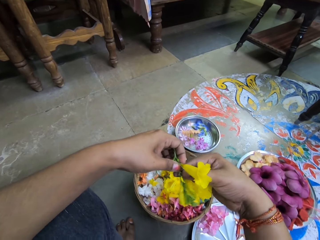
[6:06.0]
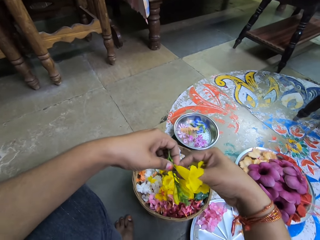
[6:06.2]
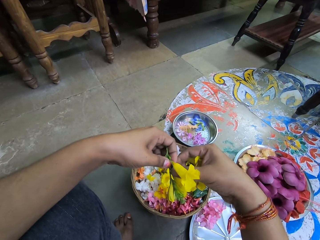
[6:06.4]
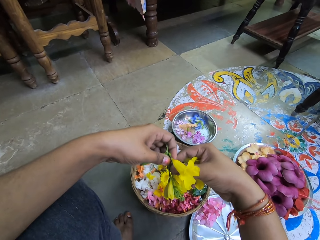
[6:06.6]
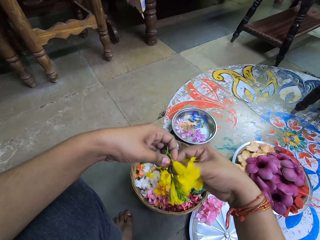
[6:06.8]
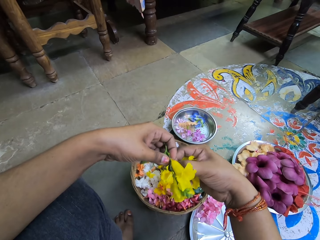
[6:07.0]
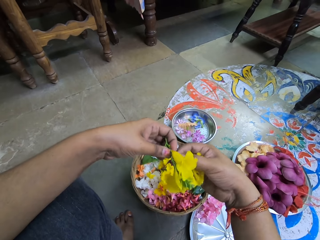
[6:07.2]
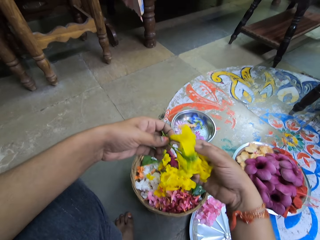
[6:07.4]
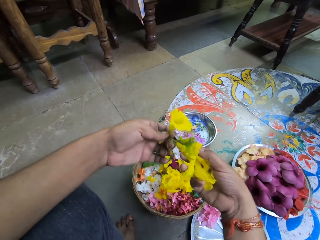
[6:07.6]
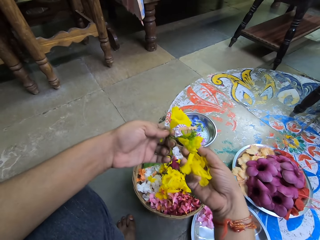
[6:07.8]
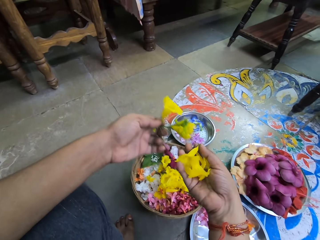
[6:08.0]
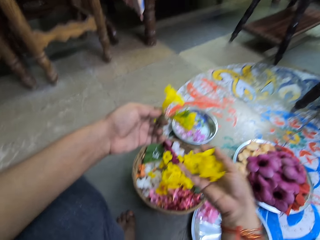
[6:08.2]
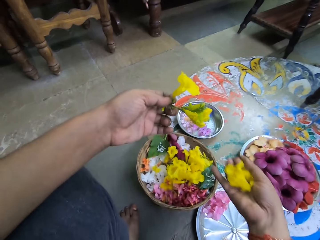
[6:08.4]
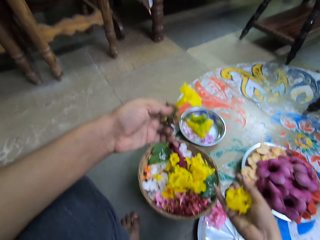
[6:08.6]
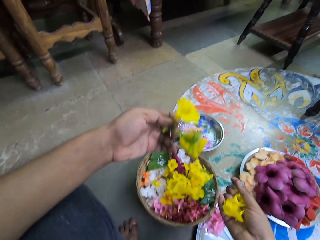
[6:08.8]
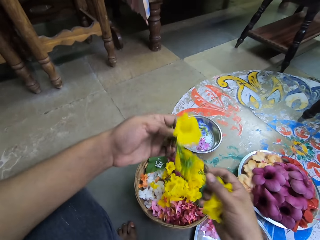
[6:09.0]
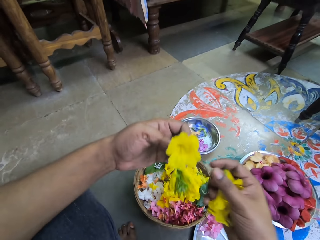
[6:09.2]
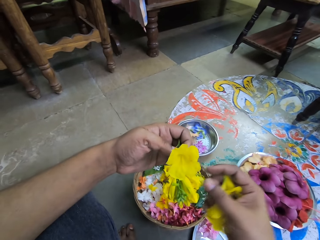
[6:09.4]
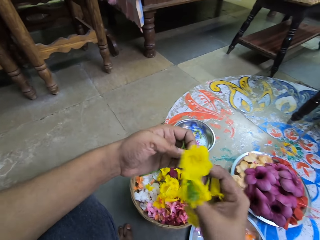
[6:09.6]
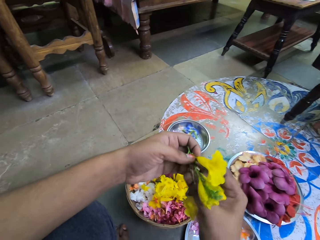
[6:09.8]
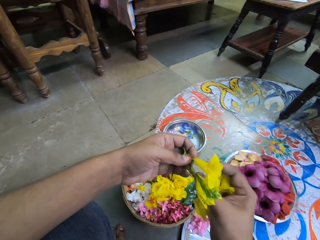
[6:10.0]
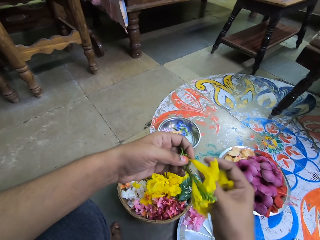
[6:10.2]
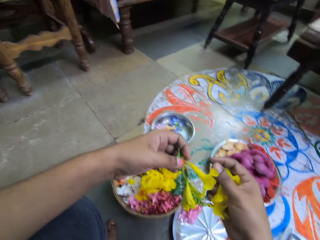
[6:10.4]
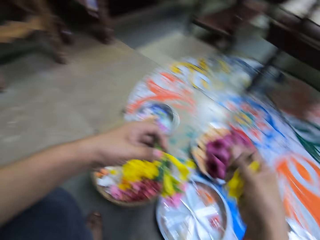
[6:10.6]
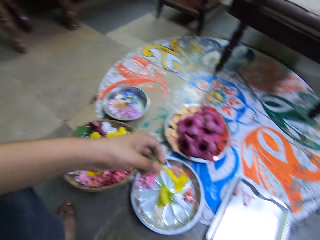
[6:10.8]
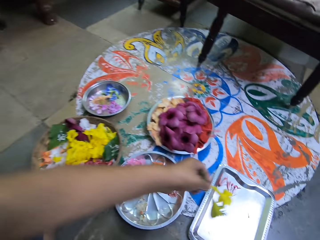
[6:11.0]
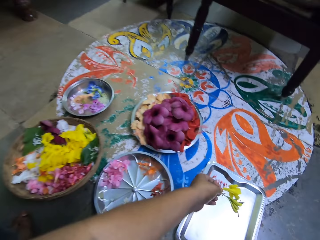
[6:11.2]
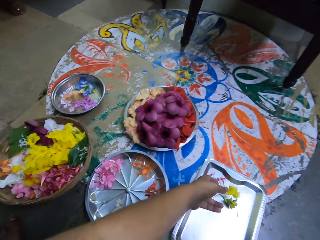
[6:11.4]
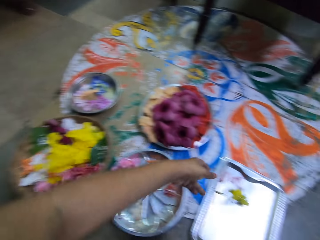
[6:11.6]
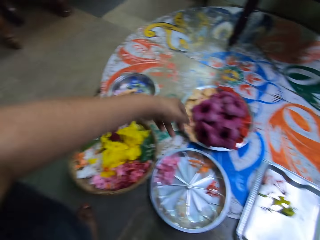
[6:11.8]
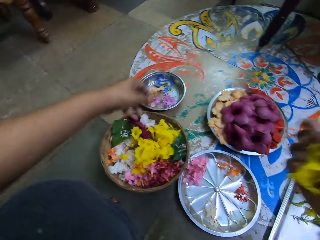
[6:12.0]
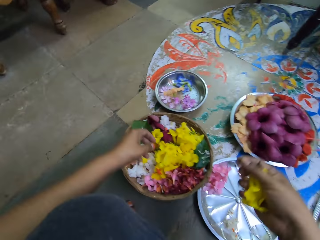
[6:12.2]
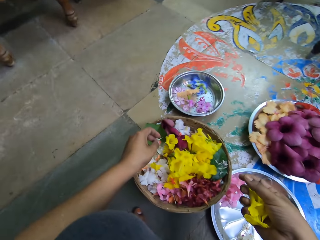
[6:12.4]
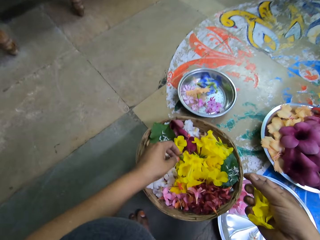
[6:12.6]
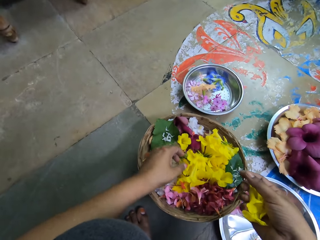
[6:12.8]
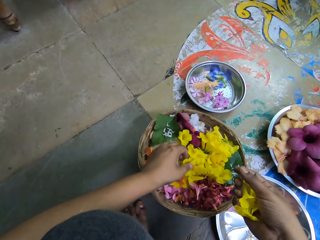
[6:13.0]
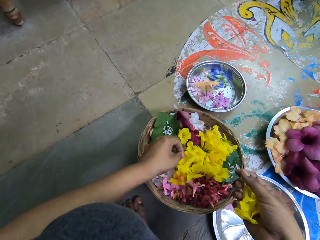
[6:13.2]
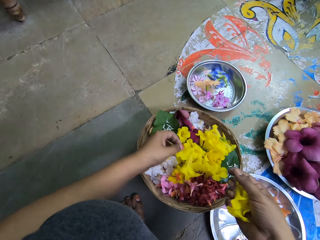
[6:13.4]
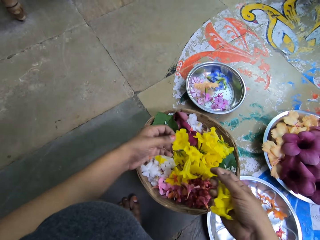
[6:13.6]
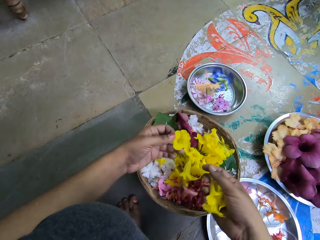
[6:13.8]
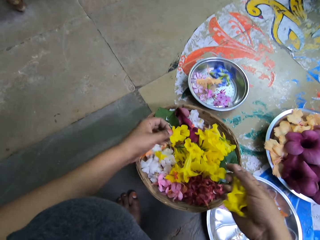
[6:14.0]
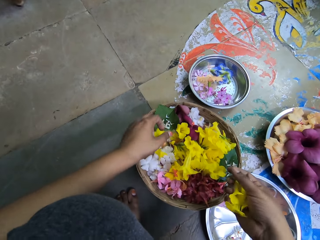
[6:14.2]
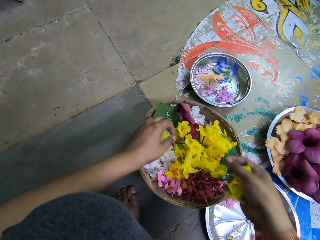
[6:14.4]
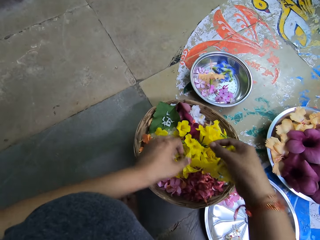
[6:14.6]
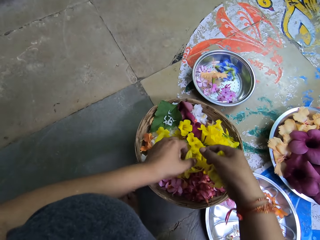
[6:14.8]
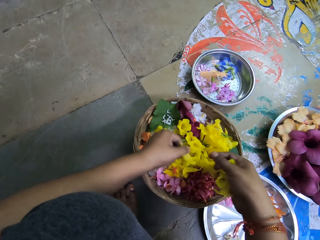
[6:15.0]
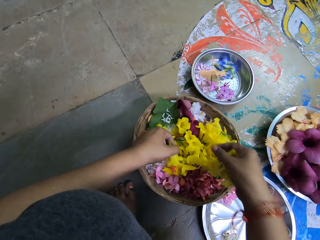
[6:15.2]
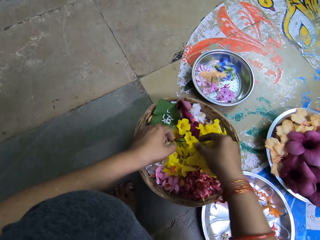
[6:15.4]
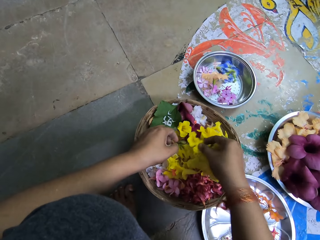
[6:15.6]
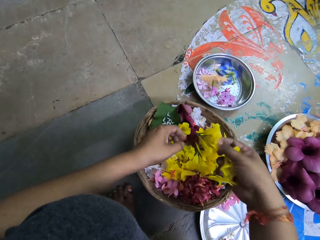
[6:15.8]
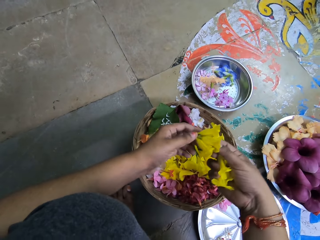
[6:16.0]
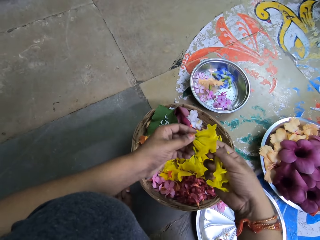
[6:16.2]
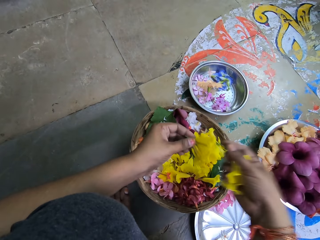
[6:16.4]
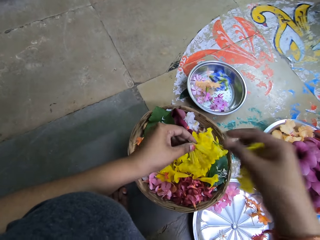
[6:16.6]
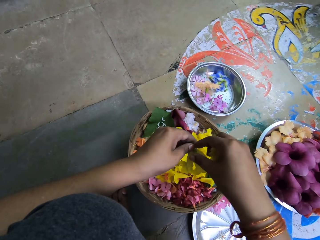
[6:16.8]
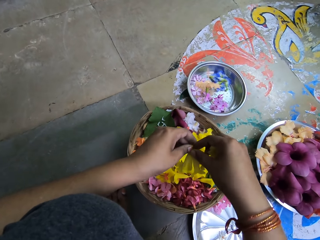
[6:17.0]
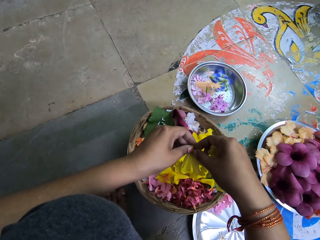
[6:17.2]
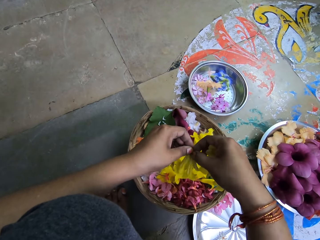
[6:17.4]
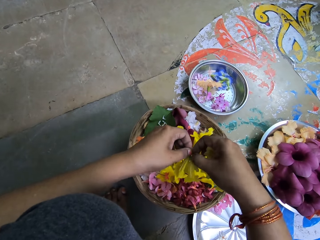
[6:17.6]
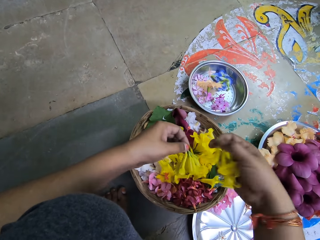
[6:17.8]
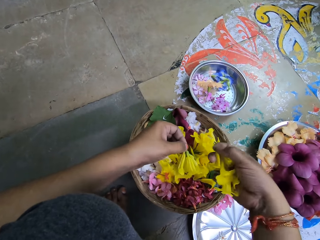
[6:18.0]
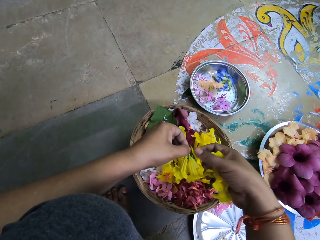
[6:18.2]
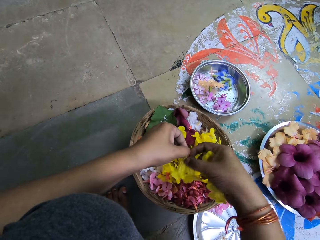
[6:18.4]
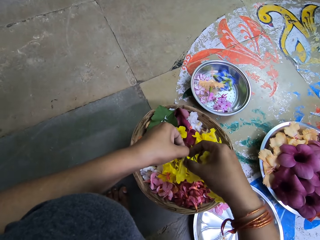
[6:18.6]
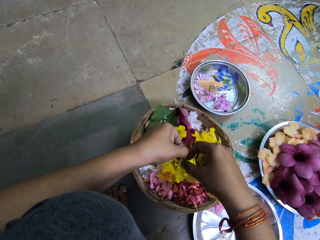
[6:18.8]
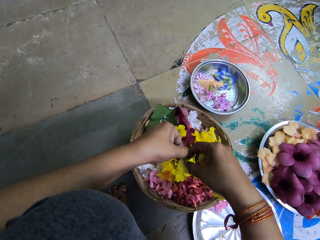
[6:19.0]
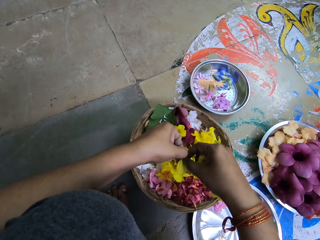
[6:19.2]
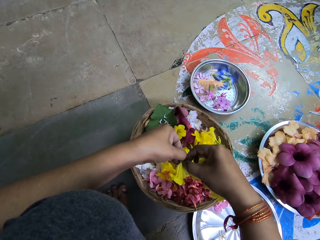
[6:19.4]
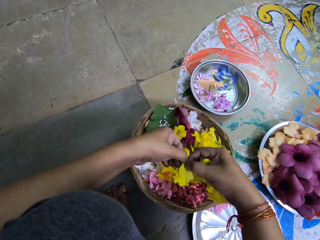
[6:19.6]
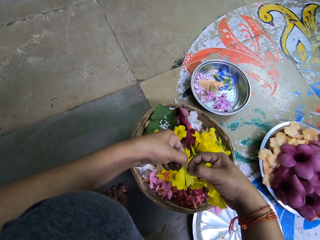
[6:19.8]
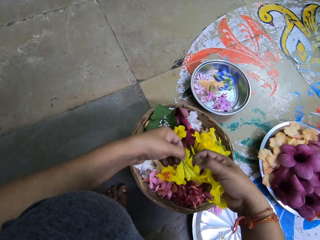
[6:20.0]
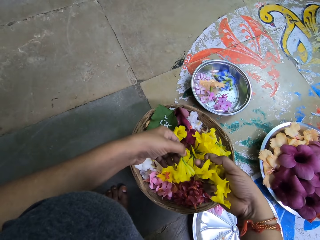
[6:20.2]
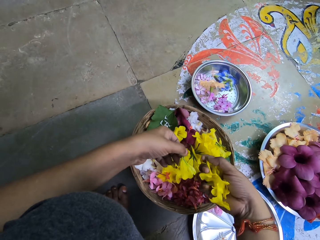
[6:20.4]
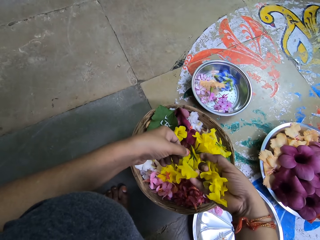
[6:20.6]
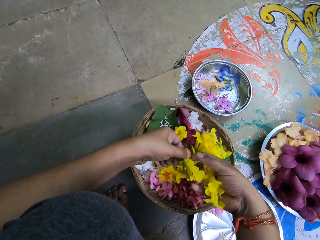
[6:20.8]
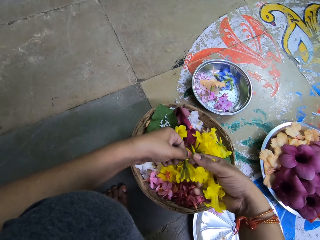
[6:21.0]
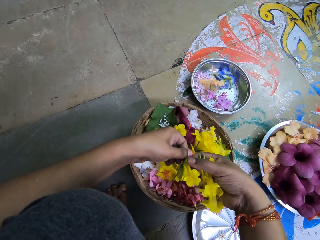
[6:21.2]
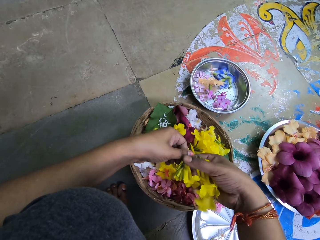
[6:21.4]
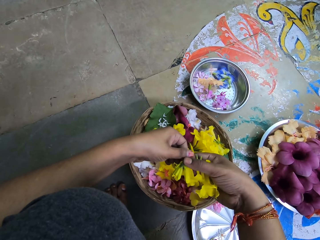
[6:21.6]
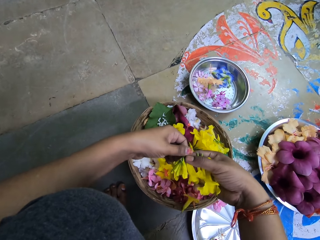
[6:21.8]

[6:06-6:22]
The camera wearer plucks a yellow tecoma from the cluster of yellow tecoma in her left hand with her right hand. She drops the cluster of yellow tecoma on the rectangular tray with her left hand. She picks a yellow tecoma from the basket of flowers with her left hand. She picks up a cluster of yellow tecoma from the basket of flowers with her right hand. She takes the cluster of yellow tecoma from her right hand with her left hand. She plucks a yellow tecoma from the cluster of yellow tecoma in her left hand with her right hand. She plucks a yellow tecoma from the cluster again.

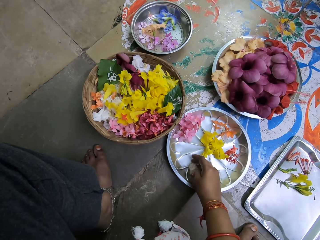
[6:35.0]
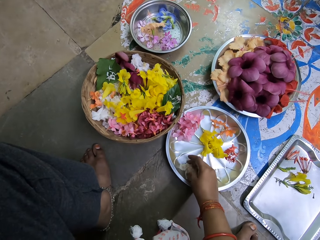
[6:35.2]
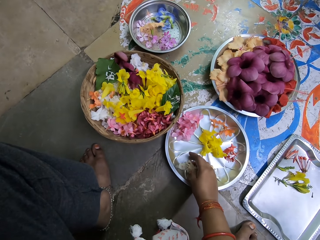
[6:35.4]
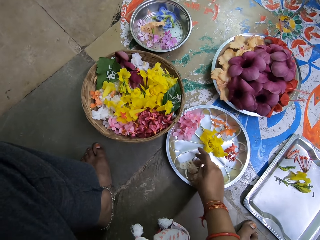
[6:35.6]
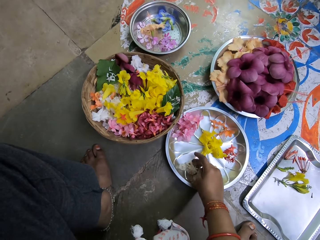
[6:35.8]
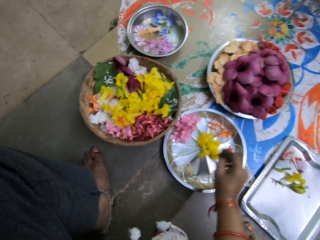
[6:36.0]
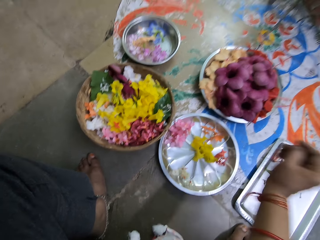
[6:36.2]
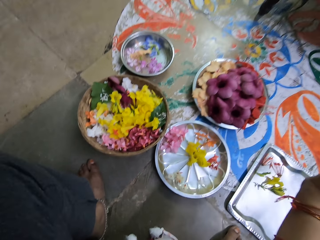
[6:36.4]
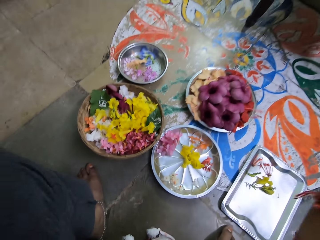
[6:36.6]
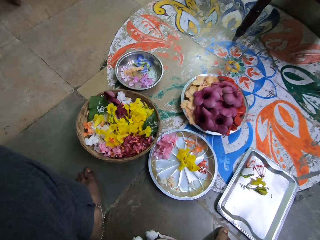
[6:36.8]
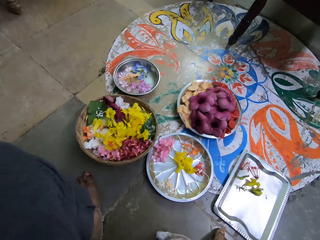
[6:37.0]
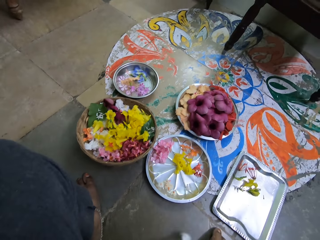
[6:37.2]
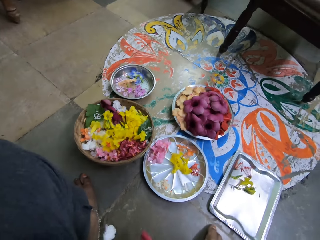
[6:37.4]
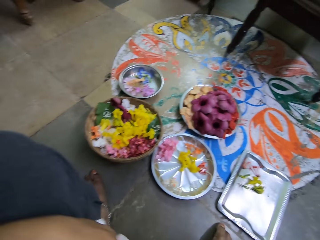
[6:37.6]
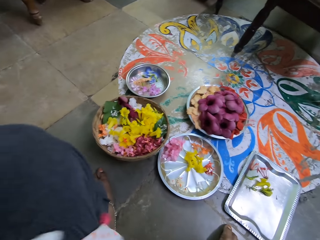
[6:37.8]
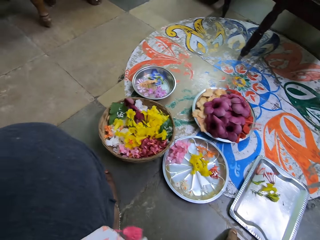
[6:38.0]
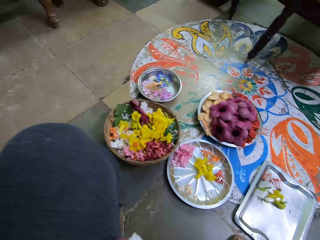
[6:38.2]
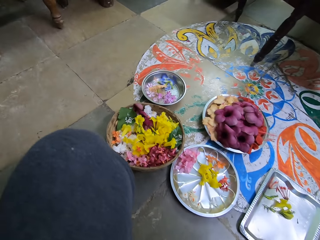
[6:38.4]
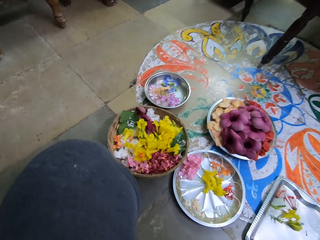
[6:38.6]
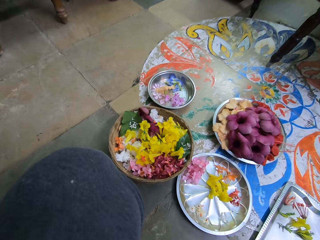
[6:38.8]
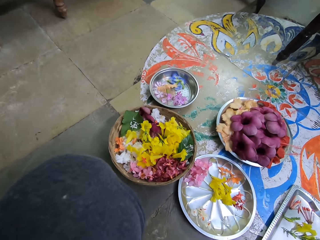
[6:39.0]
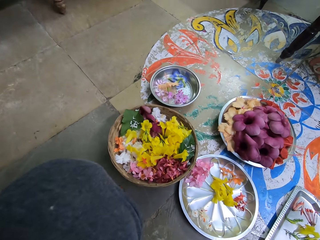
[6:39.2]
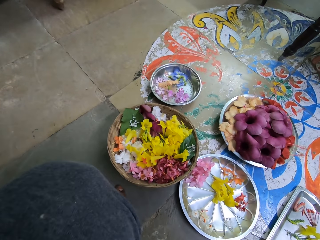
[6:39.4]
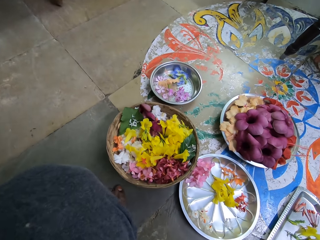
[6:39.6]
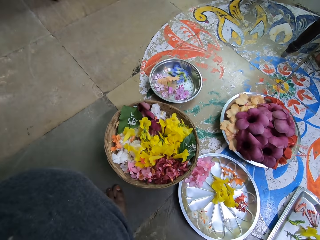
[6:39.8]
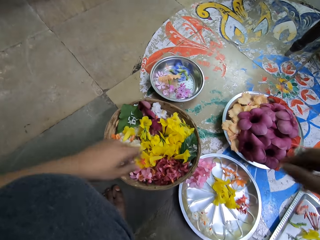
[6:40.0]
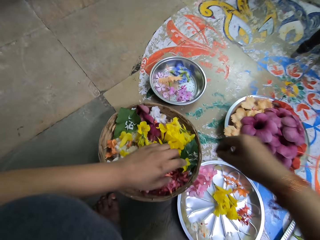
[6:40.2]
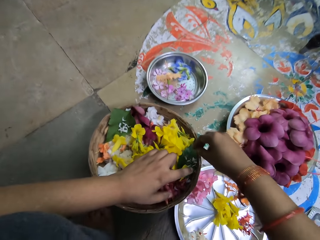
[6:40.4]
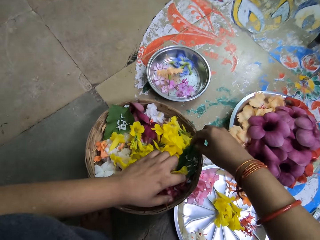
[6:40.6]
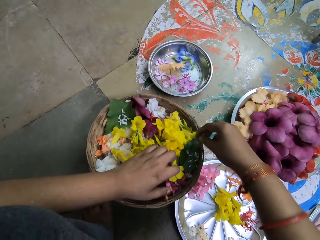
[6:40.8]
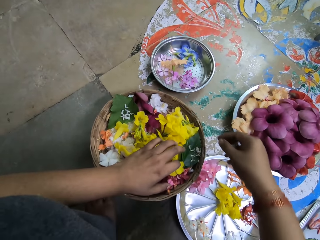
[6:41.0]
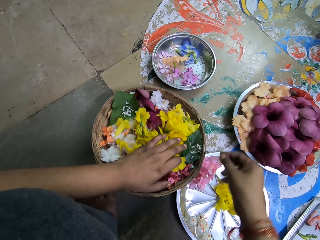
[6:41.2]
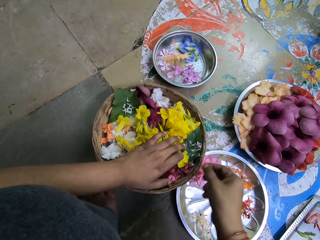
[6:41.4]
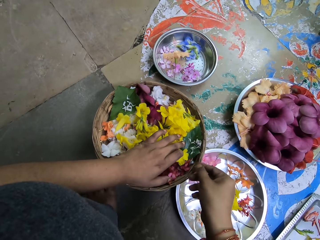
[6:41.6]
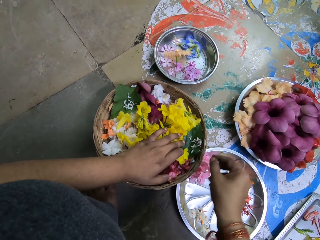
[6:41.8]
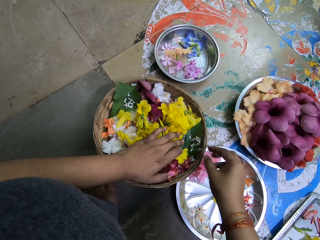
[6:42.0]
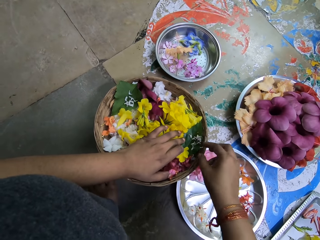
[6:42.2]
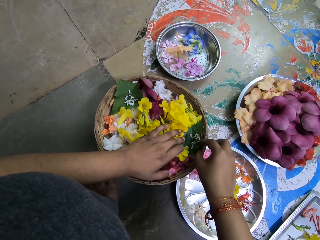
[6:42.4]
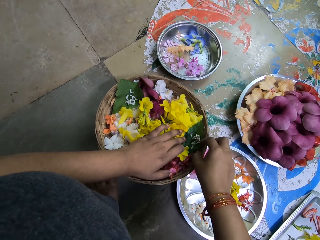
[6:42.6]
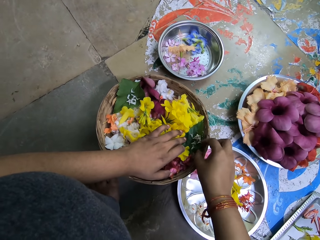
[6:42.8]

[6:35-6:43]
The camera wearer moves the flowers. They touch the flowers in the basket of flowers with both hands.
